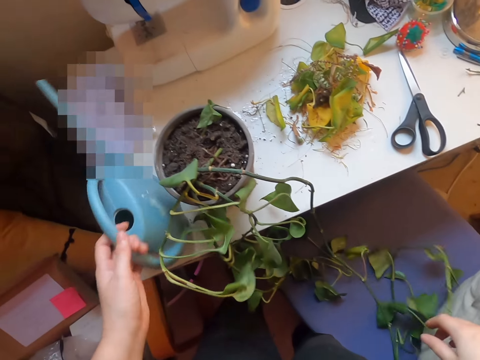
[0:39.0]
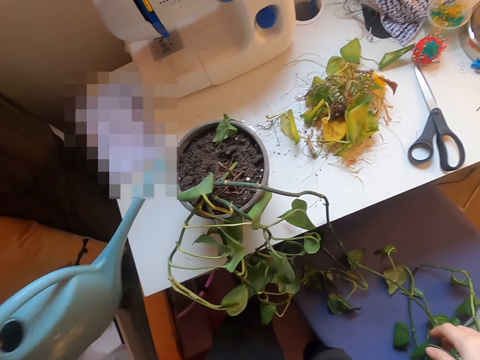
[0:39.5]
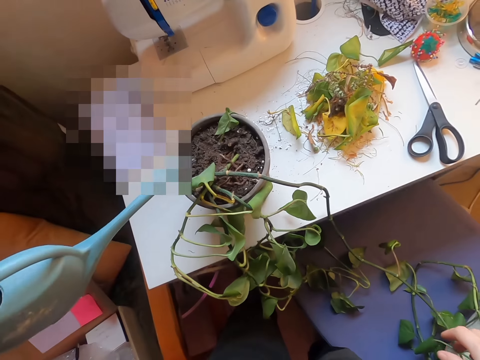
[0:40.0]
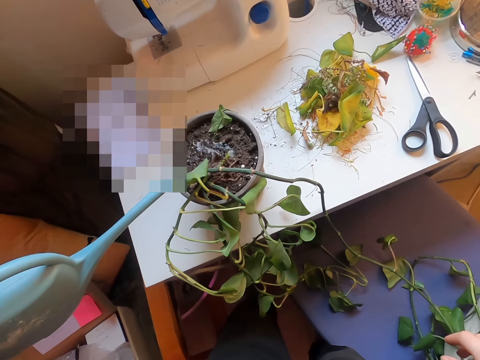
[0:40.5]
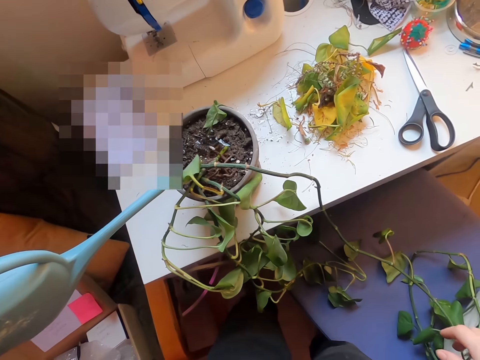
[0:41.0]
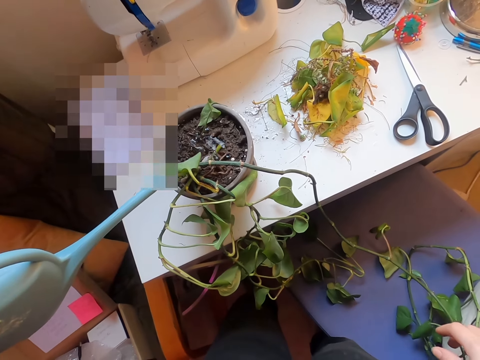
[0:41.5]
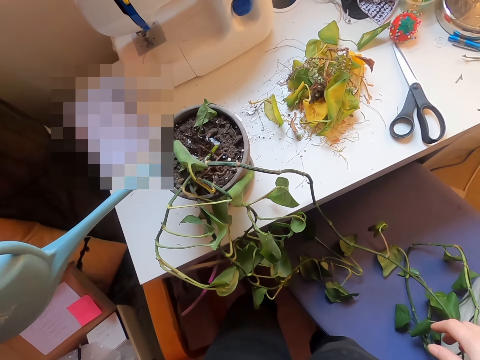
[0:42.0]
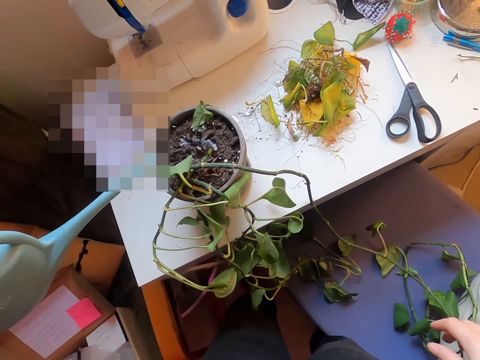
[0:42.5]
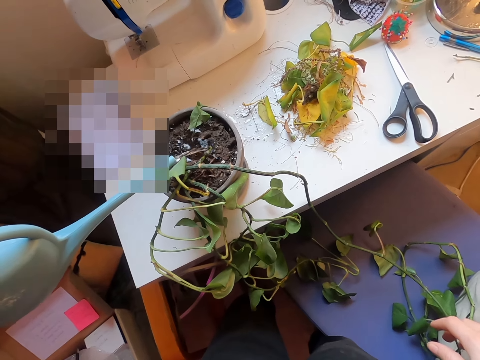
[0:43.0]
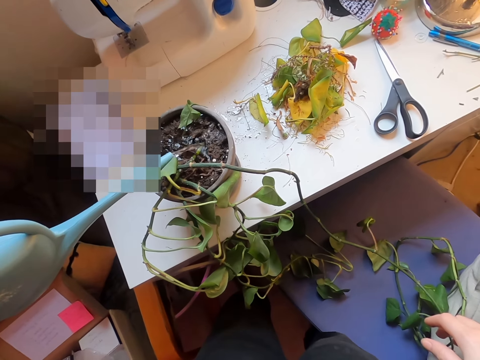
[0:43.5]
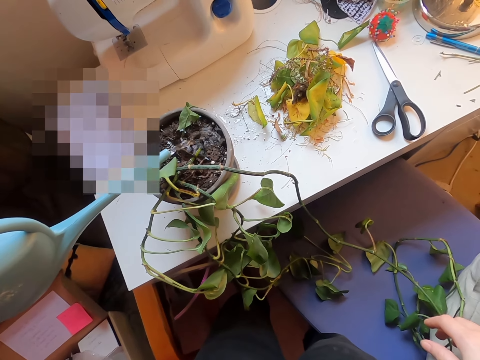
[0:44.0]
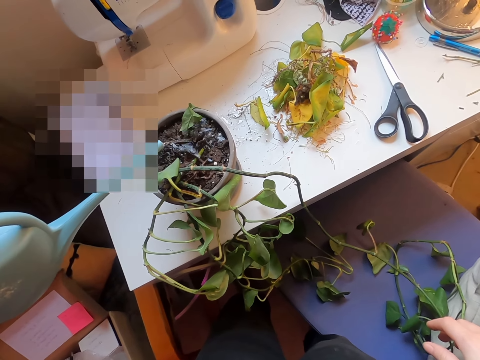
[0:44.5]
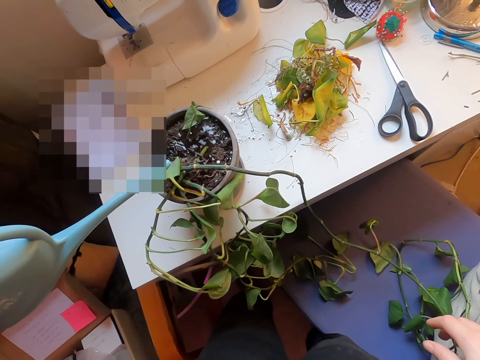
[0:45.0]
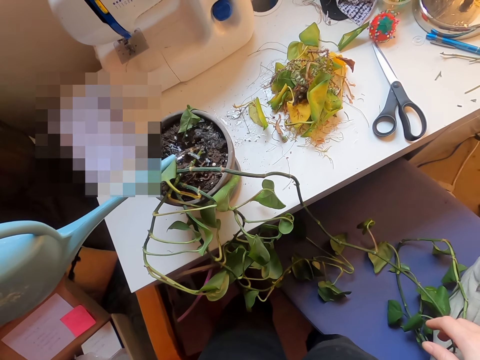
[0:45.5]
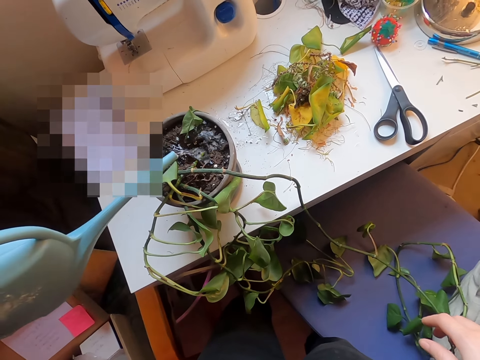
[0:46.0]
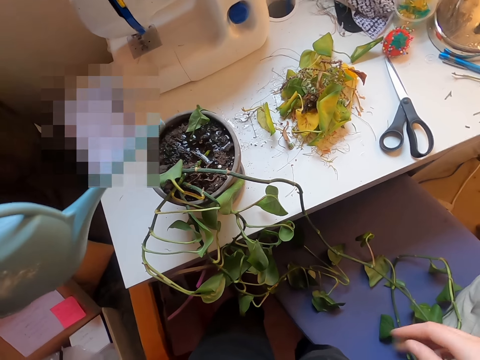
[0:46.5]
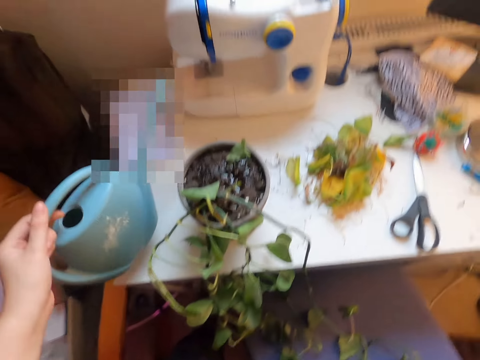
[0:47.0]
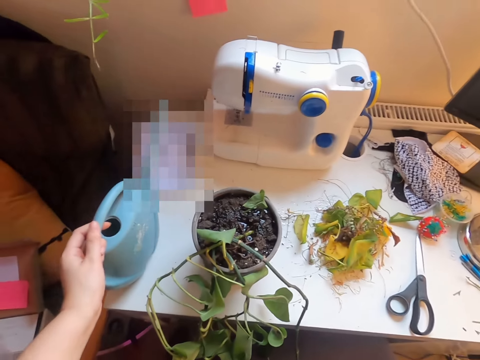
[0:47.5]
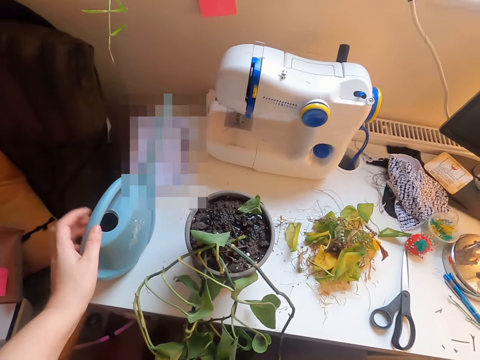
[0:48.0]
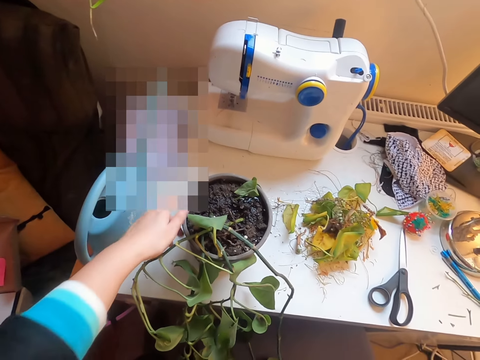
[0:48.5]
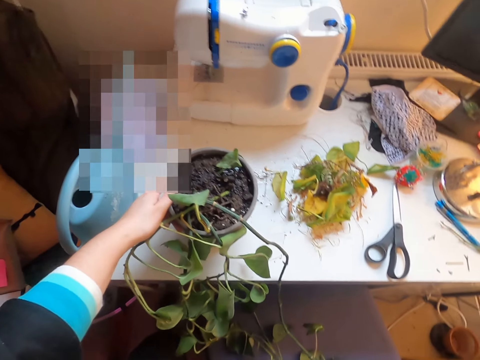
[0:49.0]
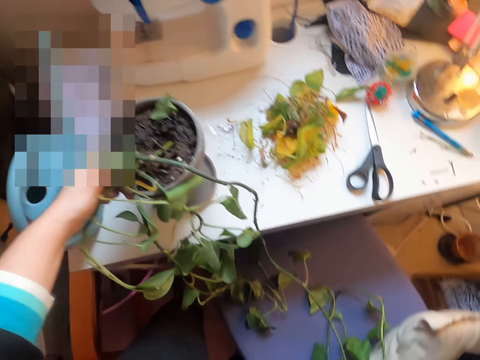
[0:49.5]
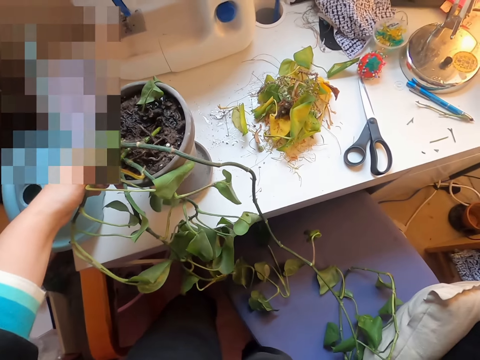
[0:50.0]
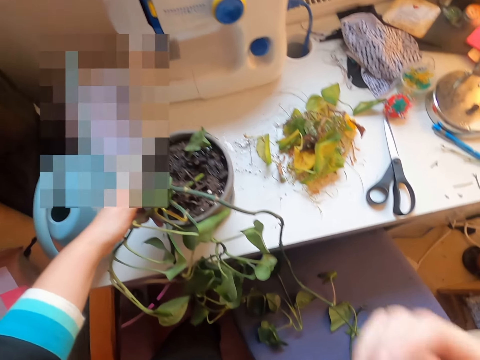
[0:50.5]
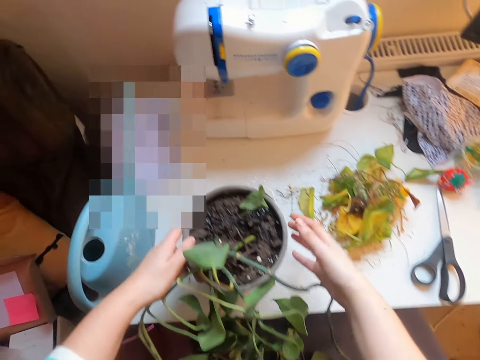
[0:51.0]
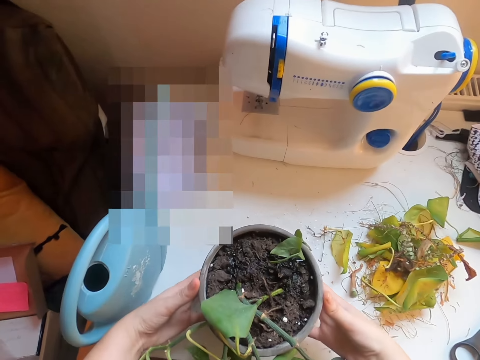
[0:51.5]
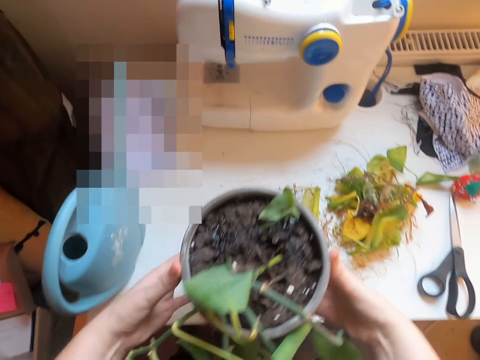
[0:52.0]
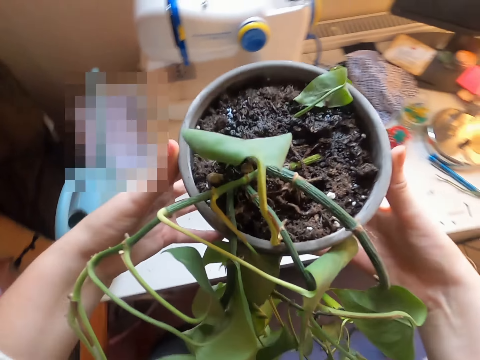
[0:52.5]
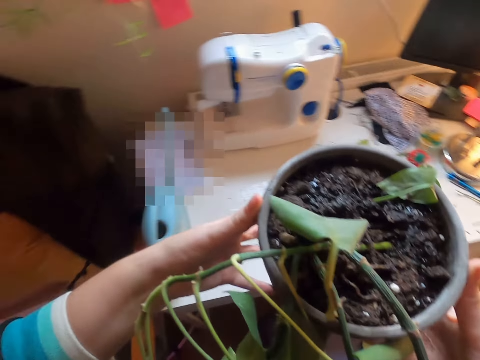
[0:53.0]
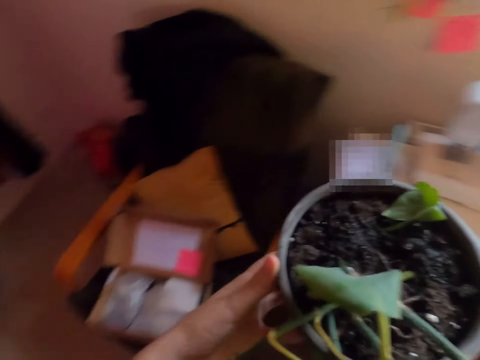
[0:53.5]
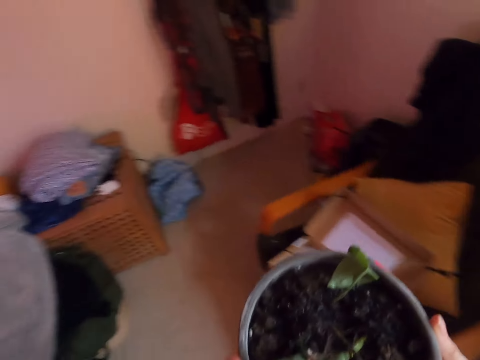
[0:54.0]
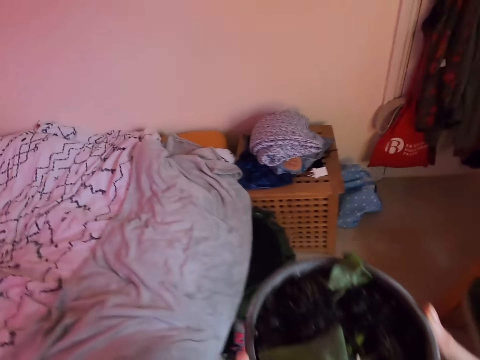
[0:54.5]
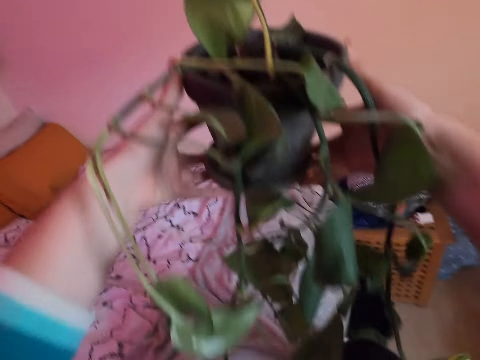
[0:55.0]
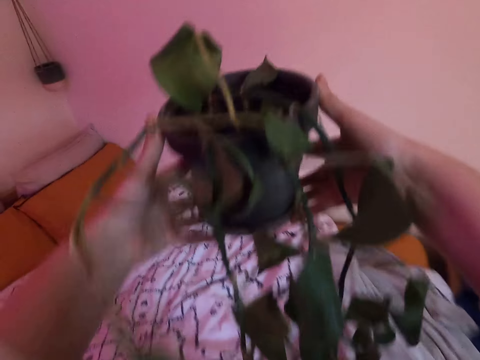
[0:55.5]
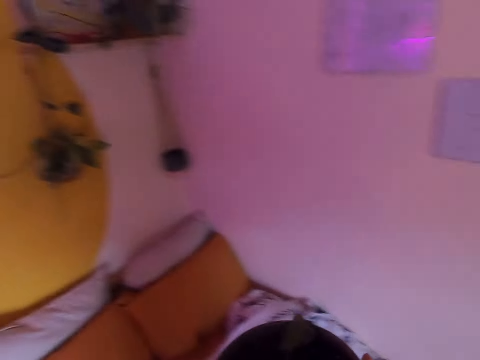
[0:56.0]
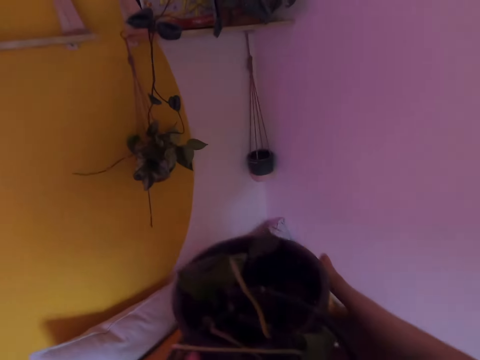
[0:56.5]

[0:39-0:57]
The camera wearer drops the plant. They take a watering jerrycan. They water the plant. They put the watering jerrycan on the desk. They hold a flower pot. They lift the flower pot. They put the flower pot on the stand. They take the flower pot. They carry the flower pot. They move in the room.

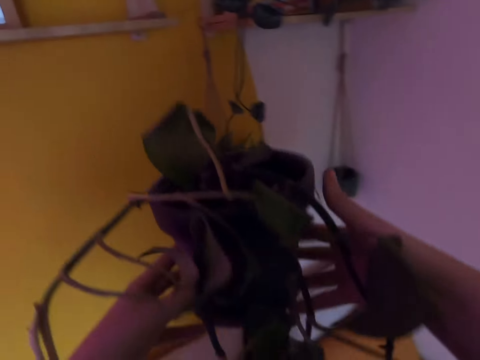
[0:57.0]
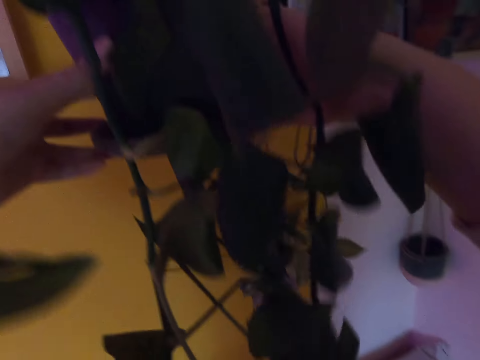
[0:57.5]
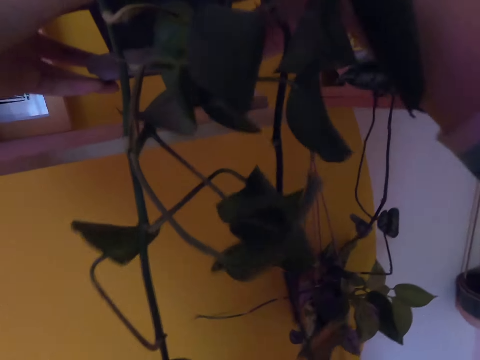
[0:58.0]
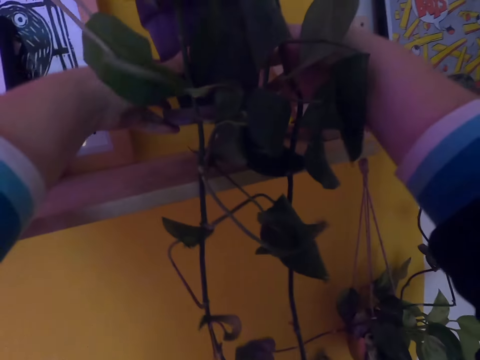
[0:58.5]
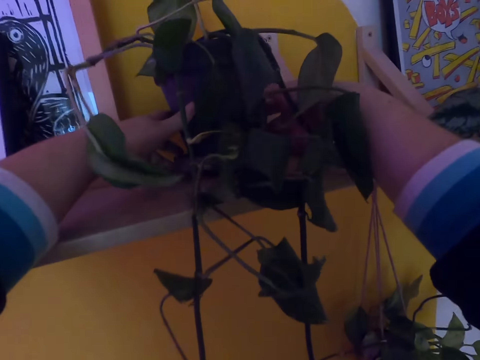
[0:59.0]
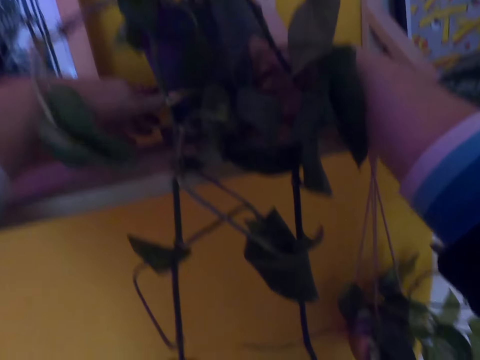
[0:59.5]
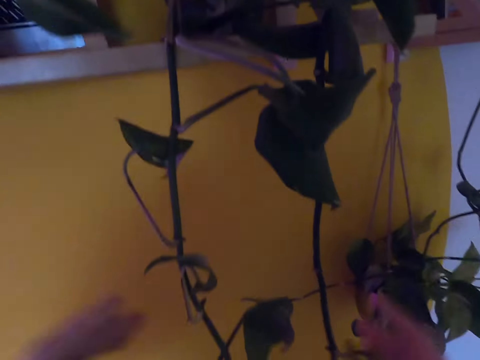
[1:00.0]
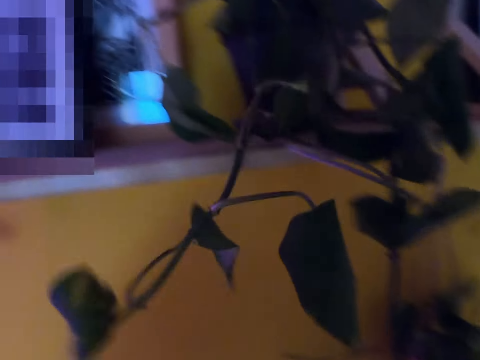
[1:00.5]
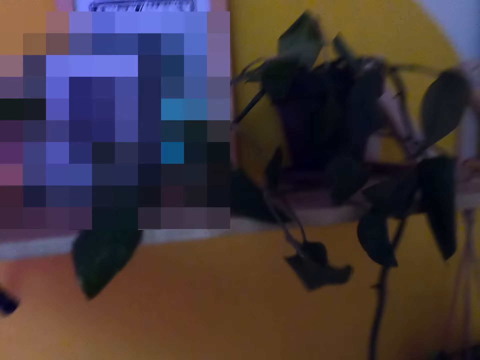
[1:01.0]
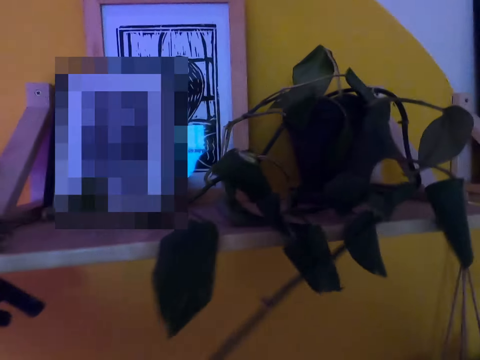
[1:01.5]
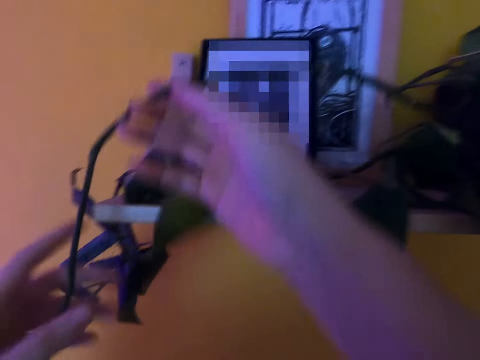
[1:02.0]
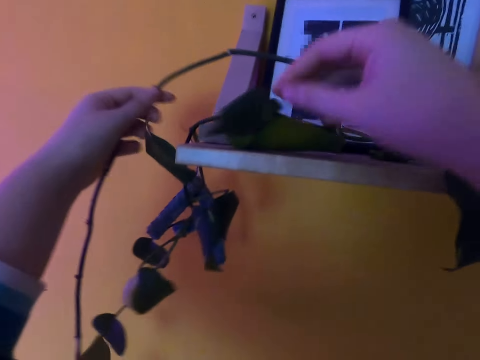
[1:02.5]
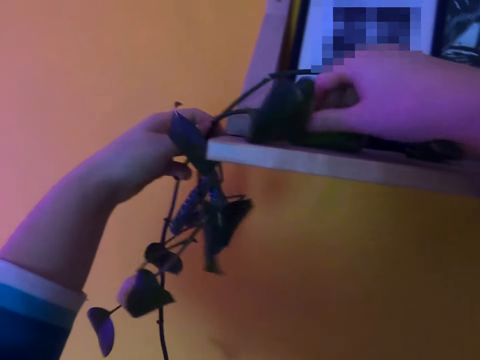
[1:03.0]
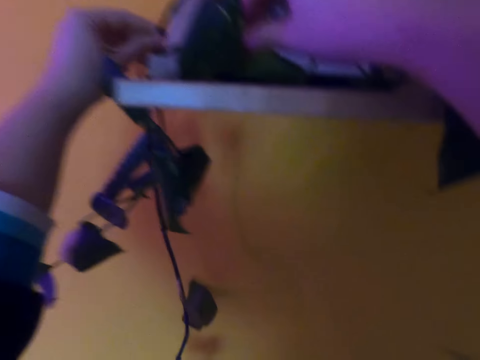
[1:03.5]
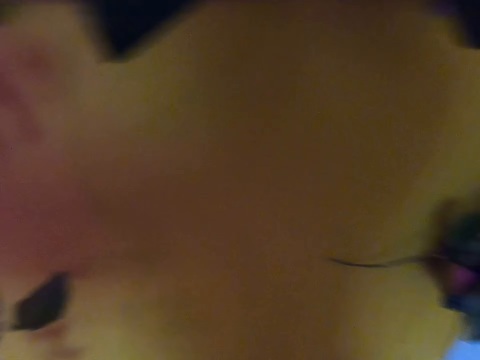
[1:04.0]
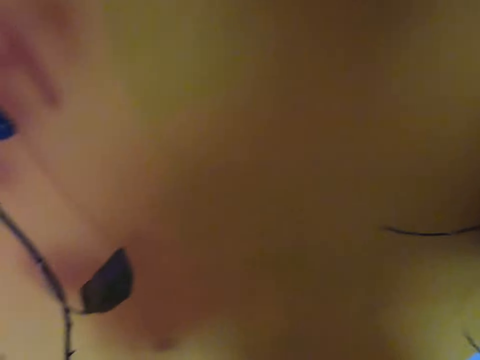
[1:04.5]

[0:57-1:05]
The camera wearer puts the flower pot on the wall flower stand. They lift the plant stems. They rest the flower on the wall flower stand.
